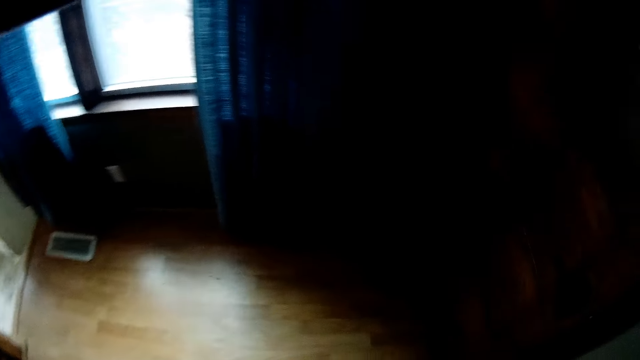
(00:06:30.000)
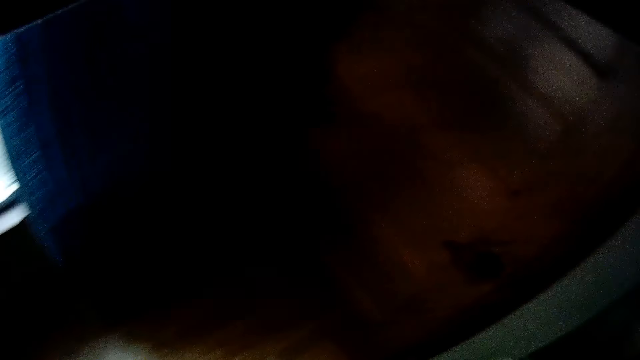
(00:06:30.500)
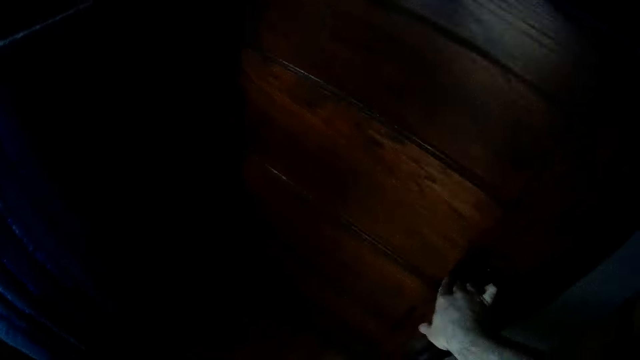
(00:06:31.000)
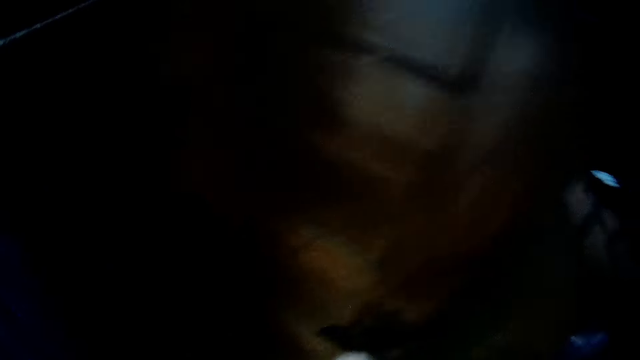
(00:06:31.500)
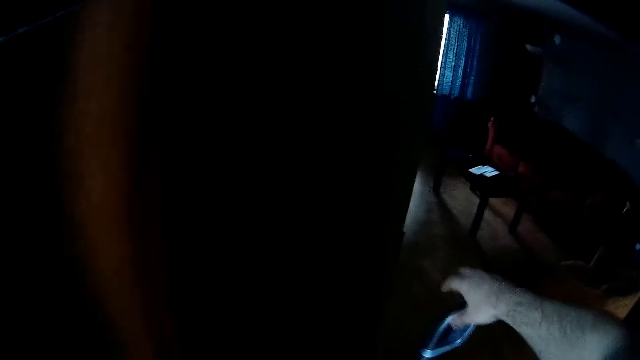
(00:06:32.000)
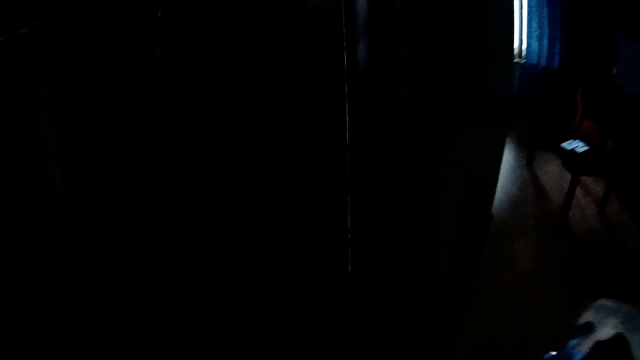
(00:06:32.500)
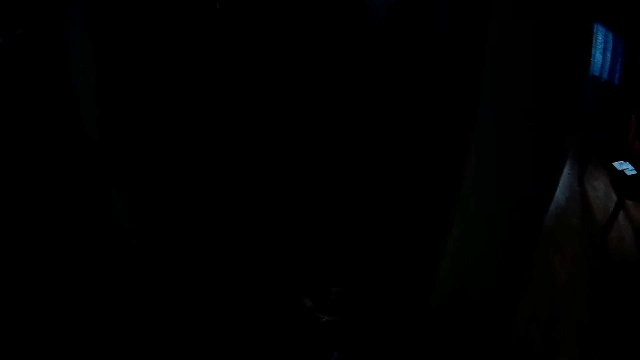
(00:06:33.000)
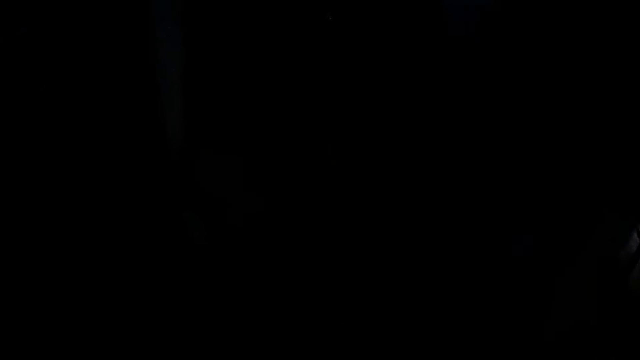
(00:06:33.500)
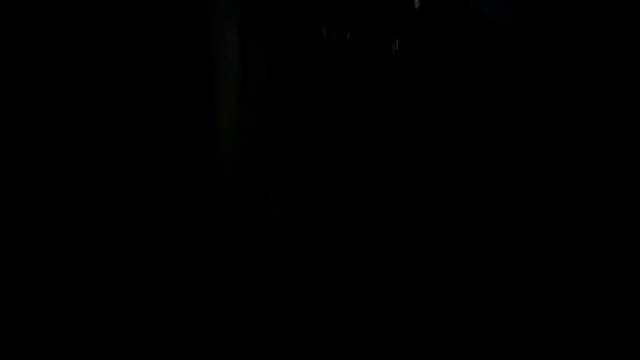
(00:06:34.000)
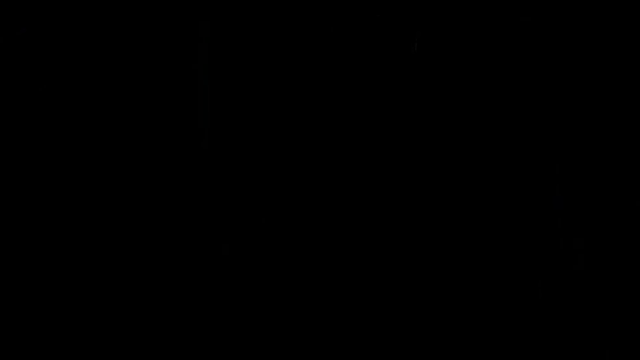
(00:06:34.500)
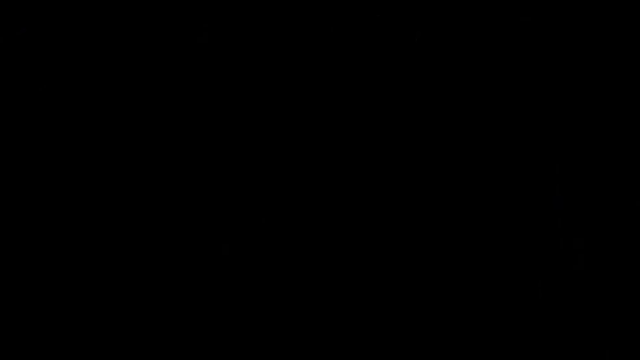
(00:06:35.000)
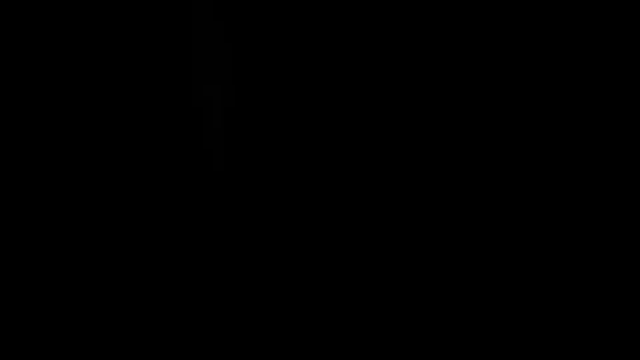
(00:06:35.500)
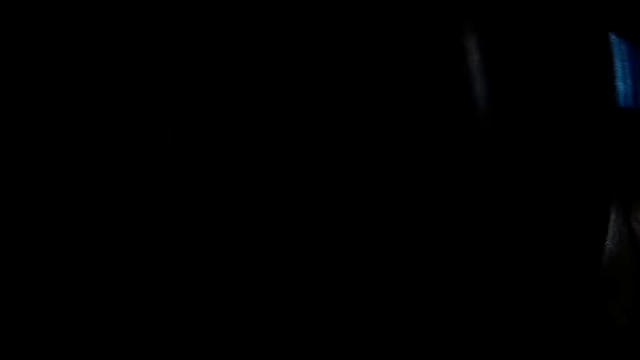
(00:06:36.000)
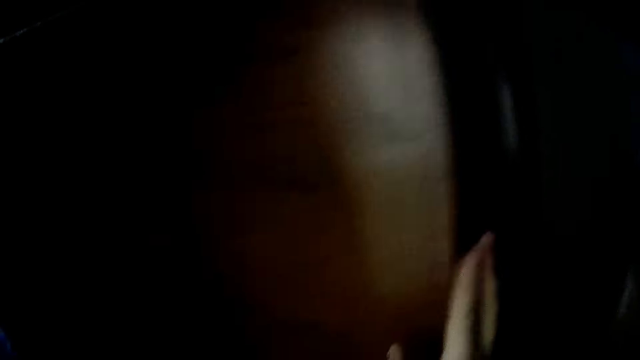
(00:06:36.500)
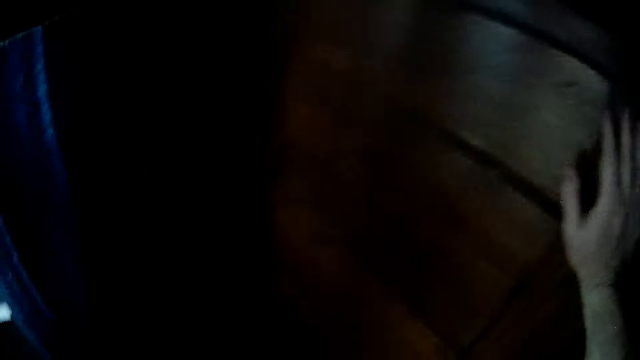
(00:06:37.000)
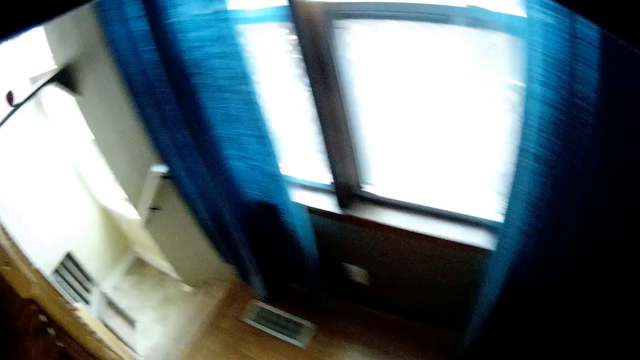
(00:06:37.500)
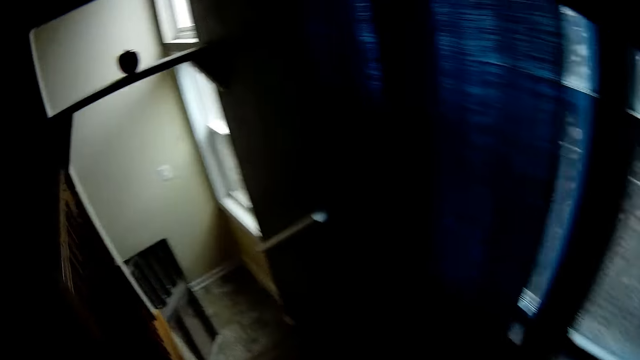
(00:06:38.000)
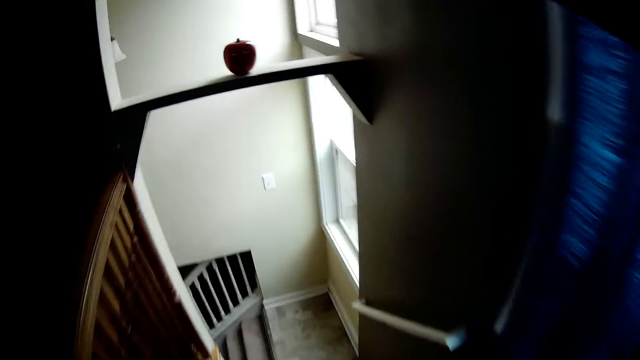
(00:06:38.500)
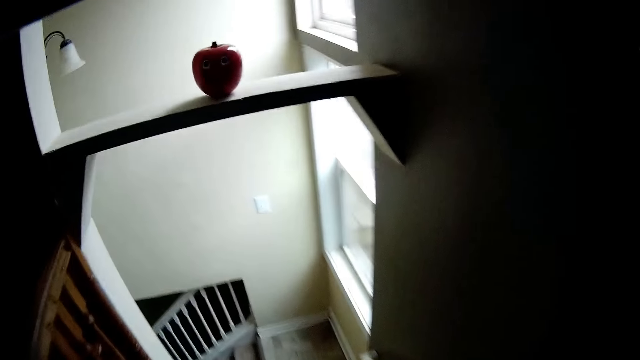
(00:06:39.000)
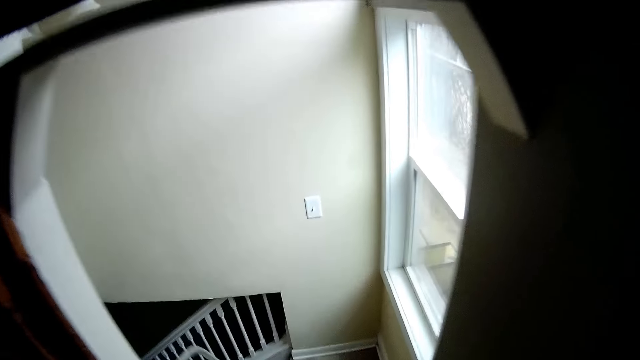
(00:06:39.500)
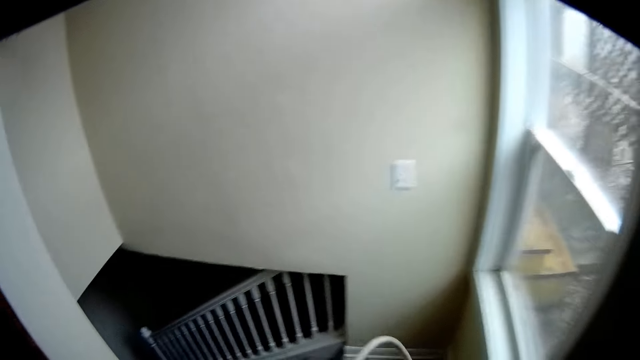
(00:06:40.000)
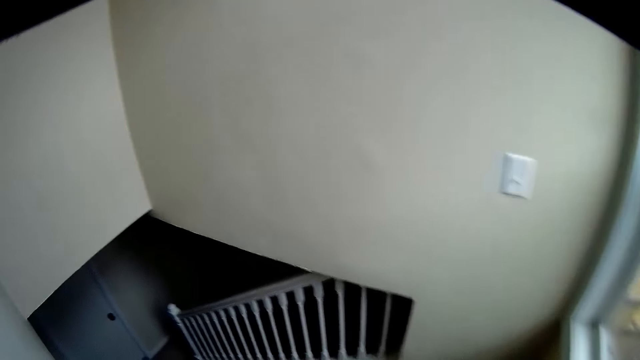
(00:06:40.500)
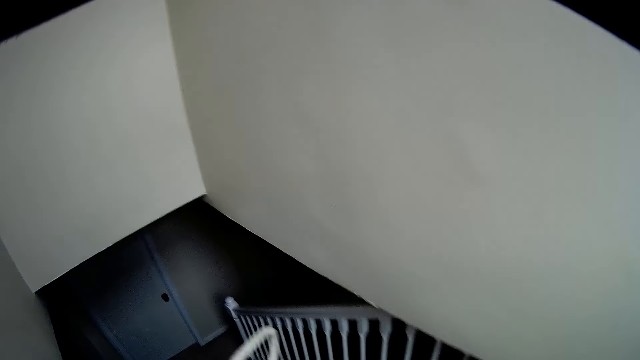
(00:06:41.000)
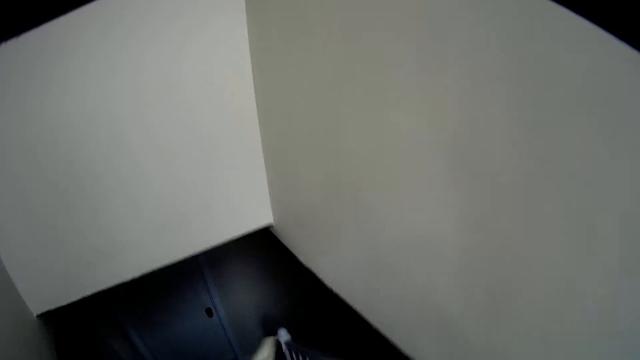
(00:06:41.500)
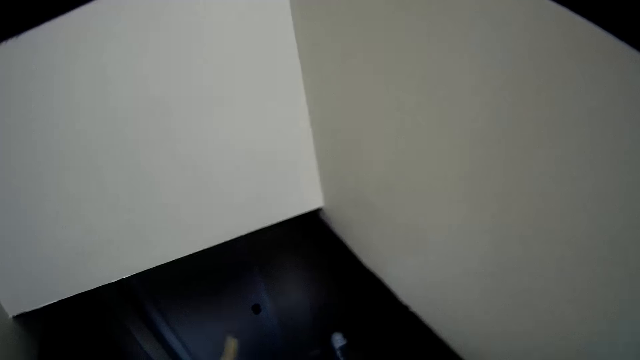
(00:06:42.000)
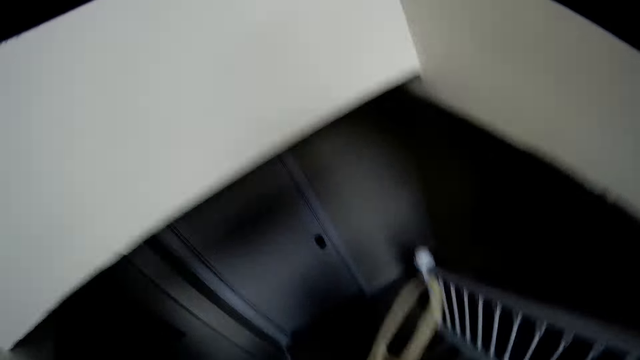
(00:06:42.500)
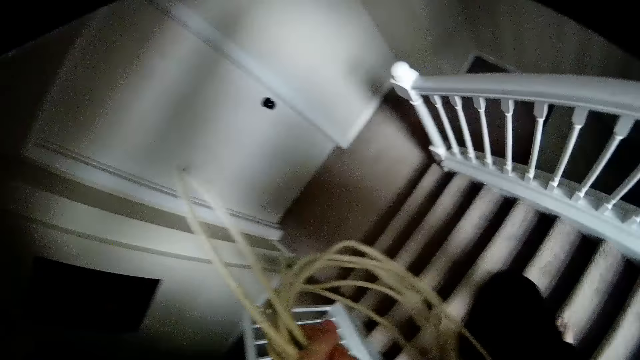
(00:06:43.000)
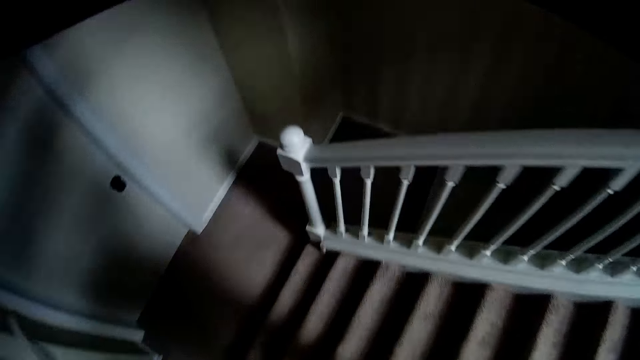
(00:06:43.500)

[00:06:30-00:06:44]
The camera wearer holds the door handle. They open the door. They hold the roll of cable. They close the door. They walk around the house. They walk down stairs.

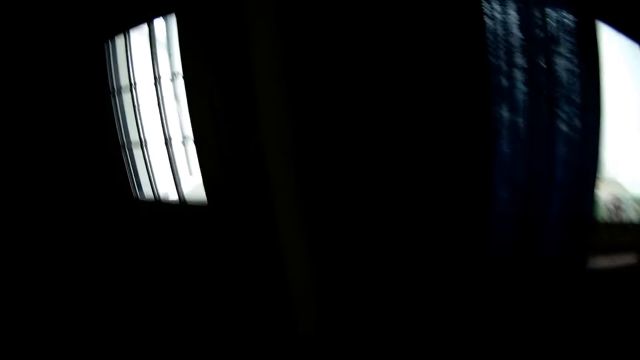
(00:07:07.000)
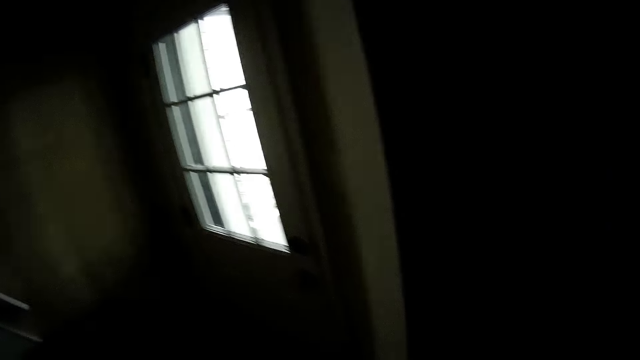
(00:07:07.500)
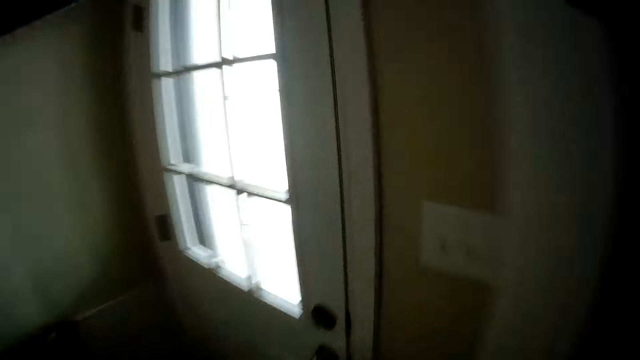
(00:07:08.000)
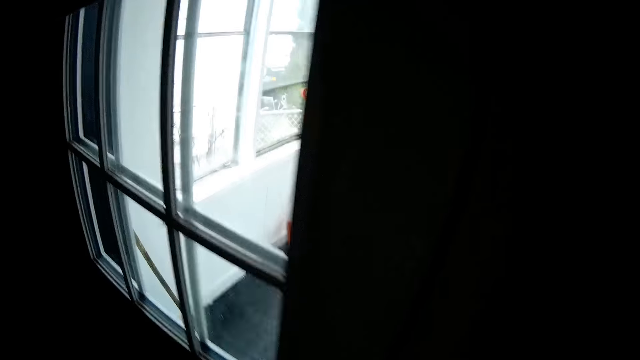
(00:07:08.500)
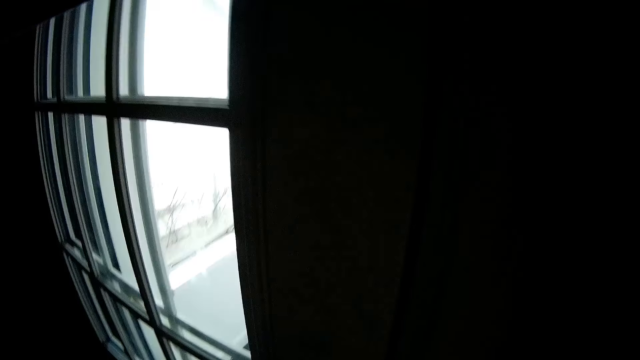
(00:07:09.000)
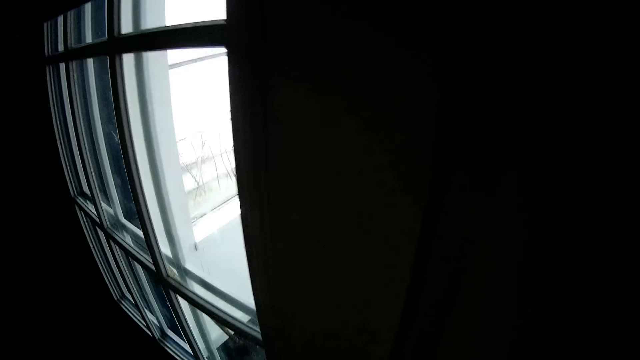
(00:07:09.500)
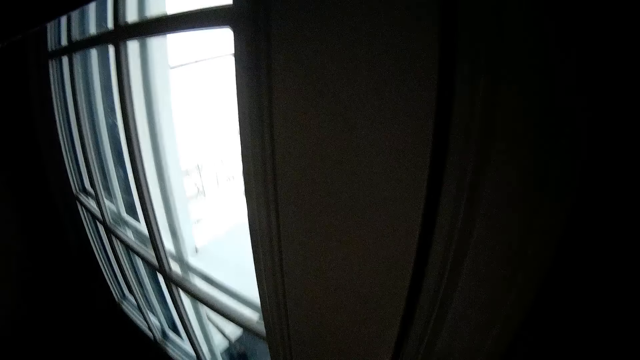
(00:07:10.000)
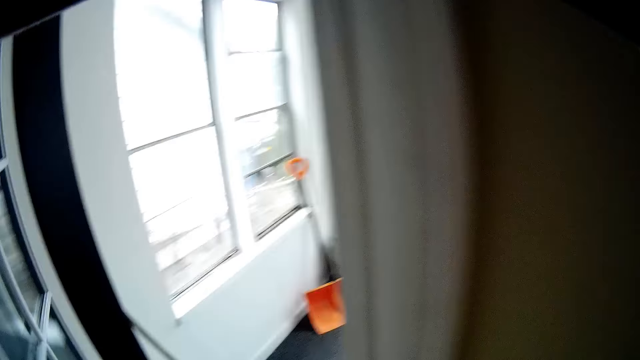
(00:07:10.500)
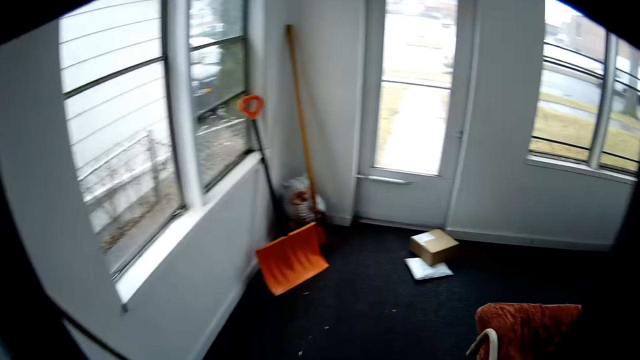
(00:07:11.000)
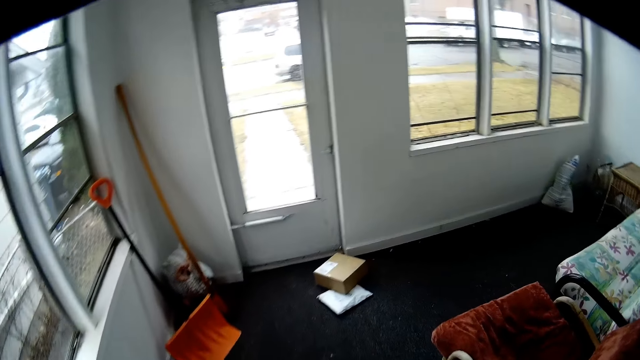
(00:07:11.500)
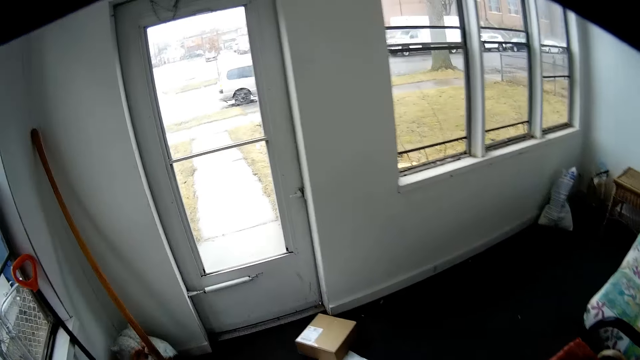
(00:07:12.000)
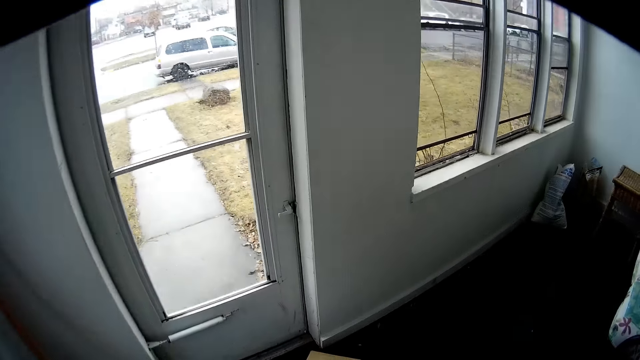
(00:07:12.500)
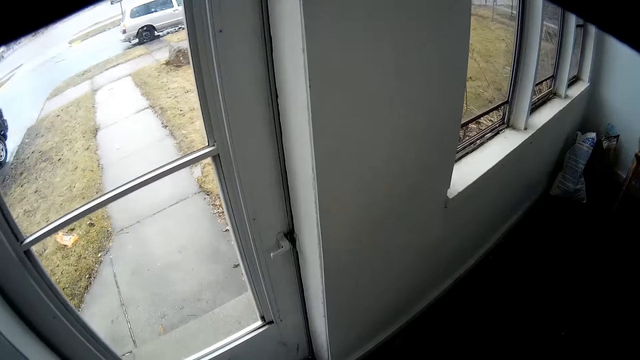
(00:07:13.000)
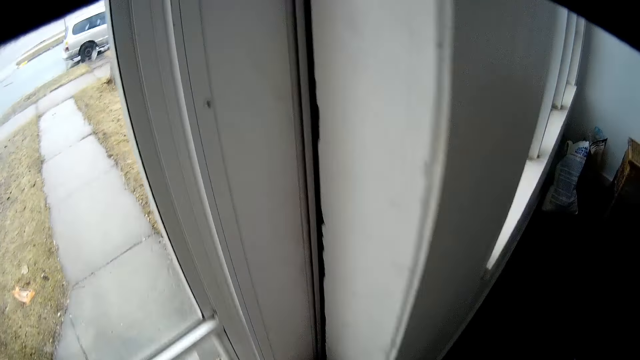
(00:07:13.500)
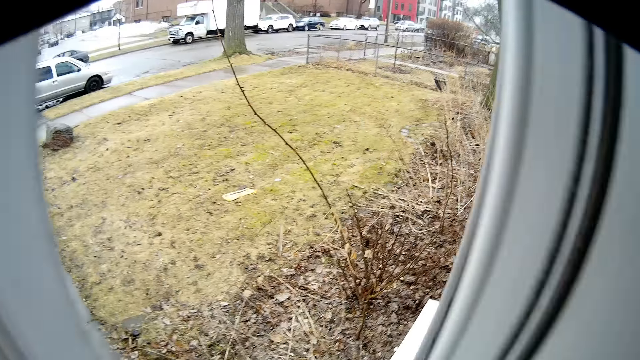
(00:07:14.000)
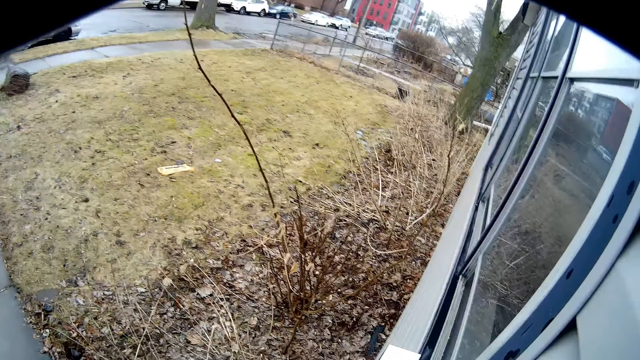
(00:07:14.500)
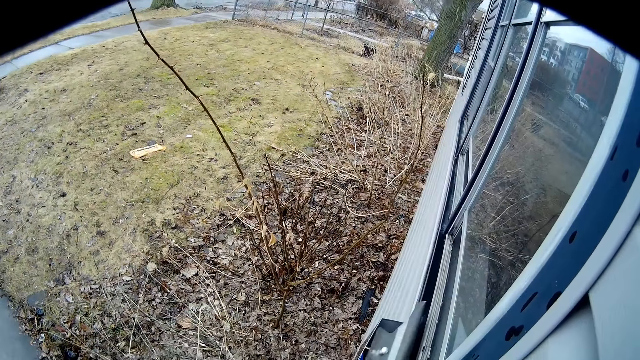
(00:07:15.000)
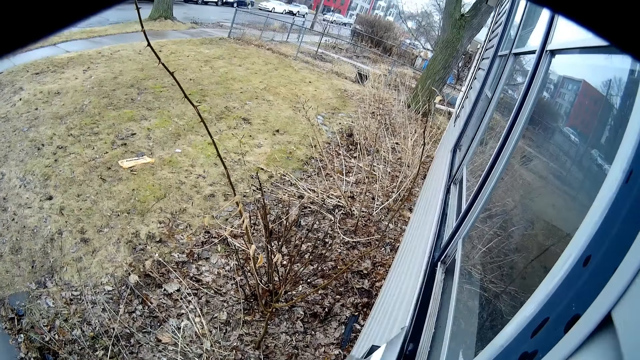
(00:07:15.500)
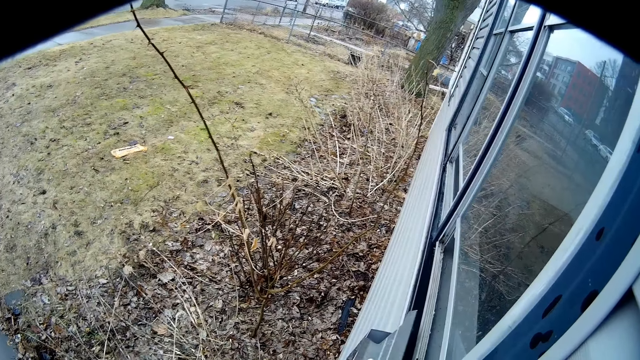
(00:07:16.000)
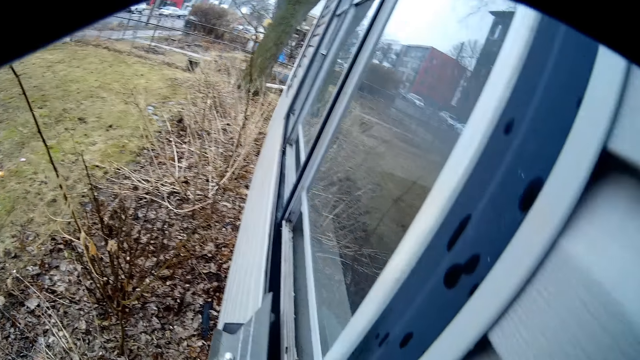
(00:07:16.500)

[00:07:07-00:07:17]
The camera wearer opens the door. They walk around the room. They open the door. They stand on the door.
